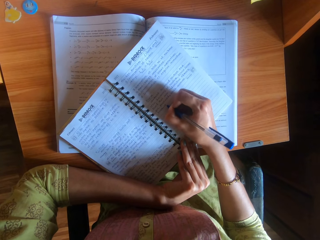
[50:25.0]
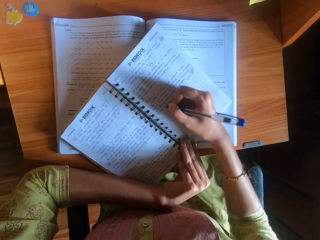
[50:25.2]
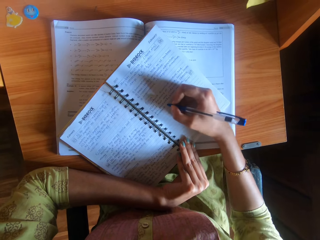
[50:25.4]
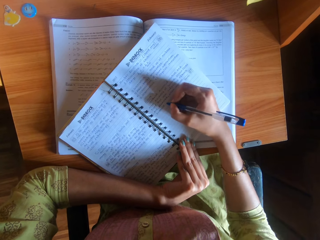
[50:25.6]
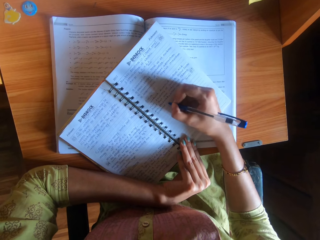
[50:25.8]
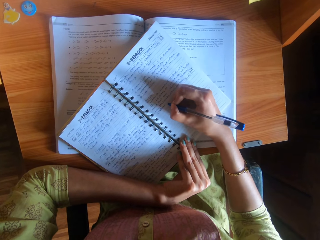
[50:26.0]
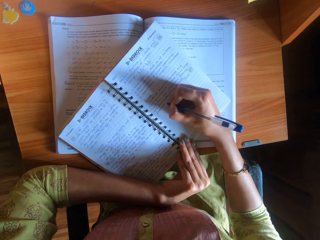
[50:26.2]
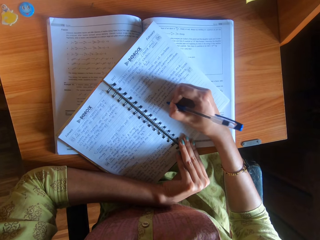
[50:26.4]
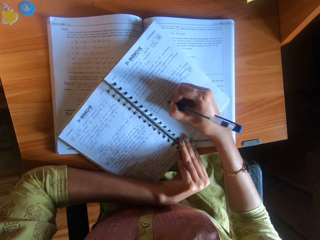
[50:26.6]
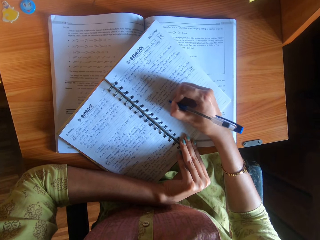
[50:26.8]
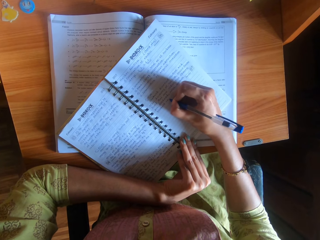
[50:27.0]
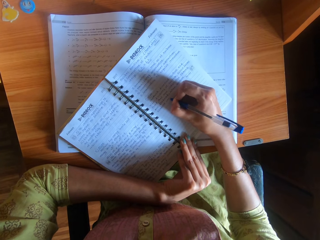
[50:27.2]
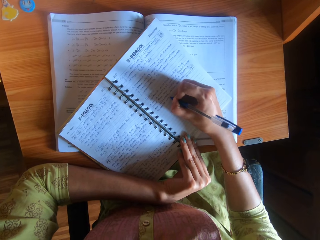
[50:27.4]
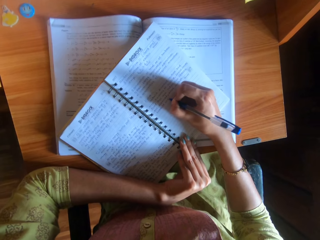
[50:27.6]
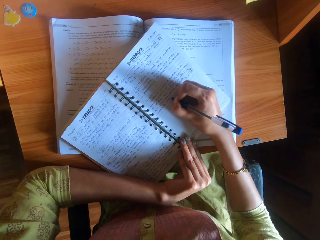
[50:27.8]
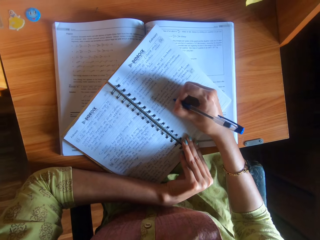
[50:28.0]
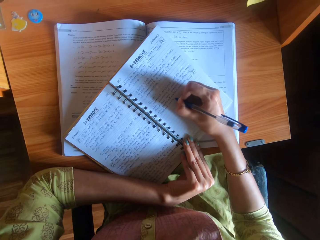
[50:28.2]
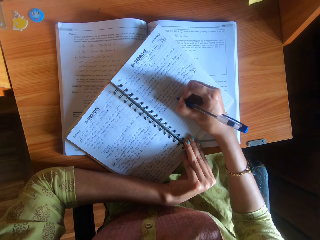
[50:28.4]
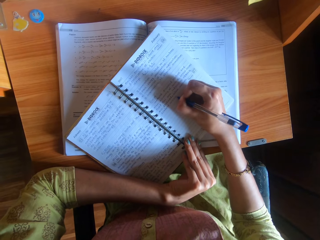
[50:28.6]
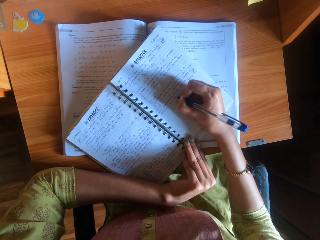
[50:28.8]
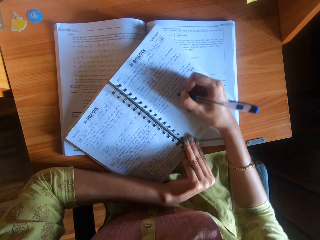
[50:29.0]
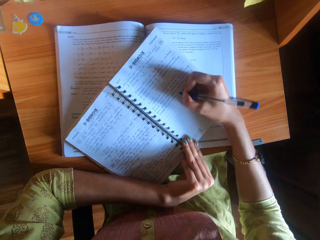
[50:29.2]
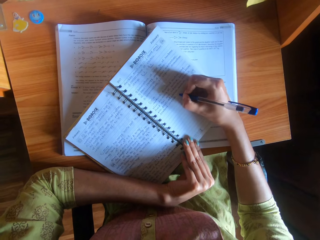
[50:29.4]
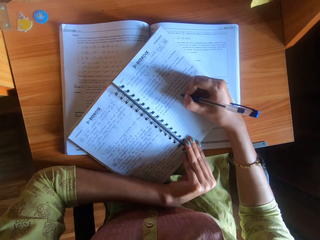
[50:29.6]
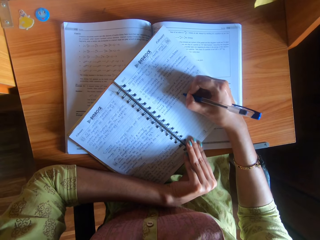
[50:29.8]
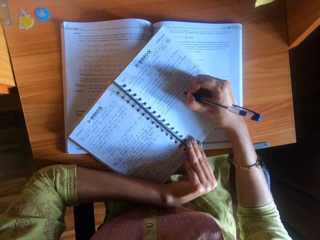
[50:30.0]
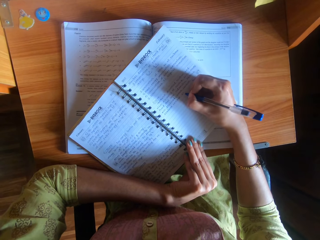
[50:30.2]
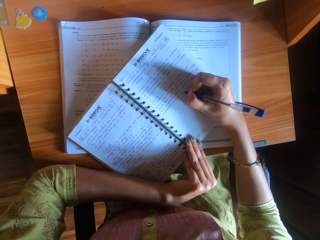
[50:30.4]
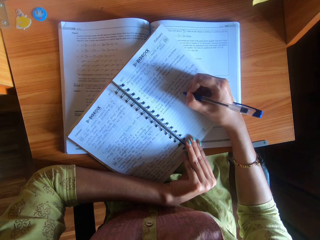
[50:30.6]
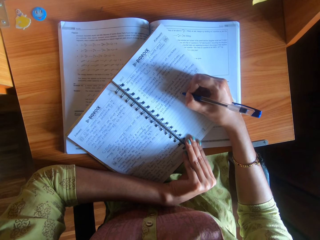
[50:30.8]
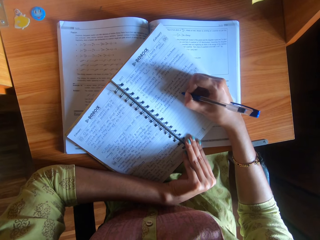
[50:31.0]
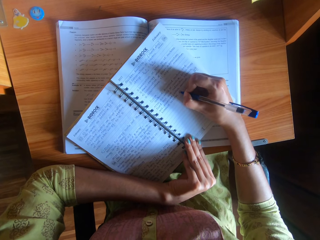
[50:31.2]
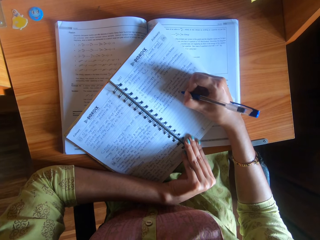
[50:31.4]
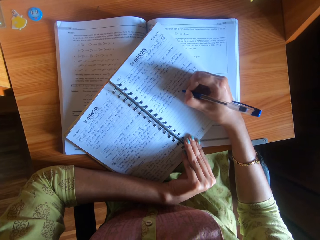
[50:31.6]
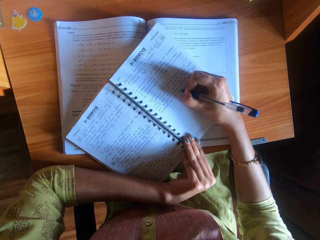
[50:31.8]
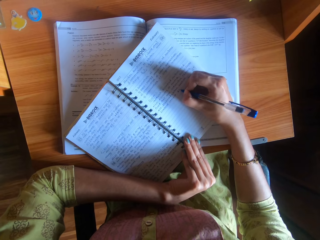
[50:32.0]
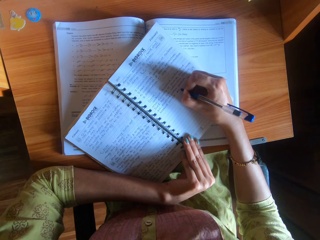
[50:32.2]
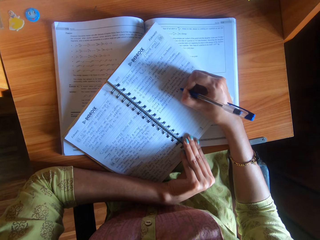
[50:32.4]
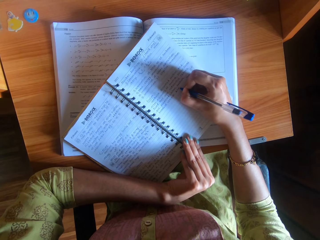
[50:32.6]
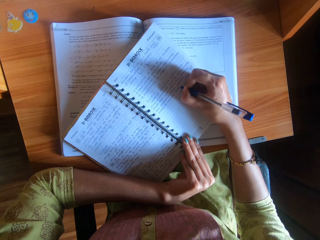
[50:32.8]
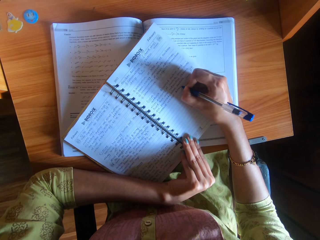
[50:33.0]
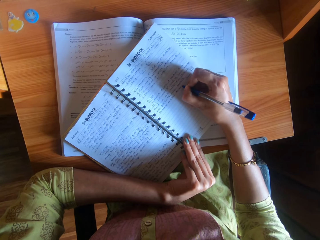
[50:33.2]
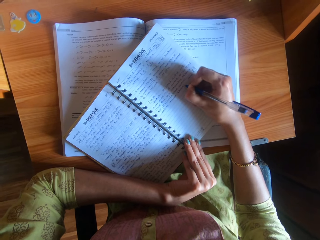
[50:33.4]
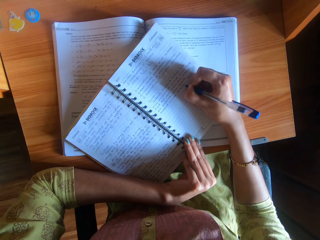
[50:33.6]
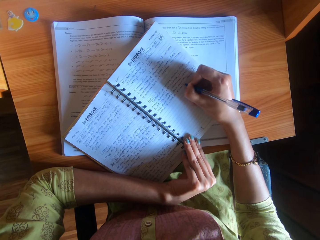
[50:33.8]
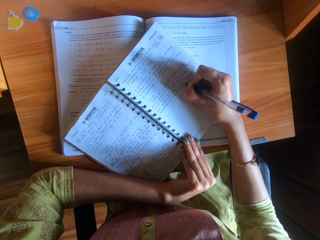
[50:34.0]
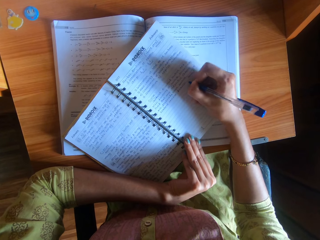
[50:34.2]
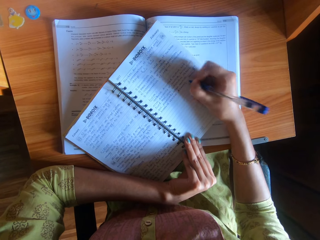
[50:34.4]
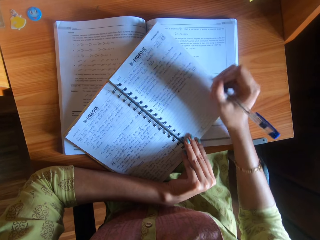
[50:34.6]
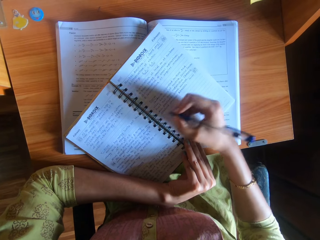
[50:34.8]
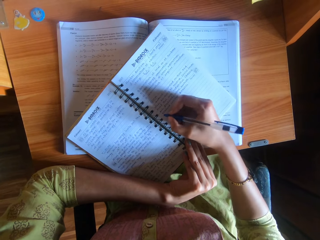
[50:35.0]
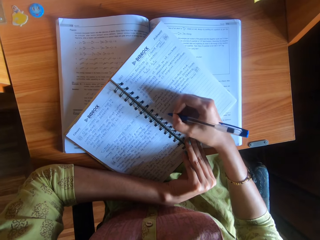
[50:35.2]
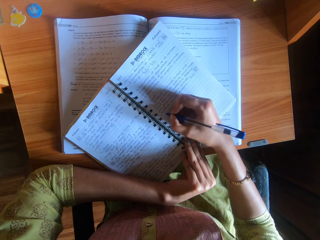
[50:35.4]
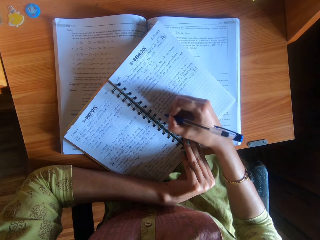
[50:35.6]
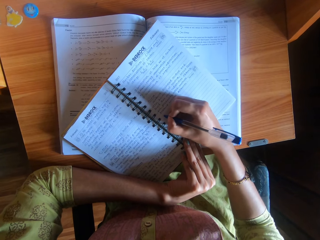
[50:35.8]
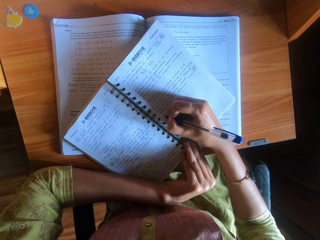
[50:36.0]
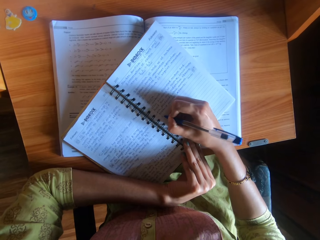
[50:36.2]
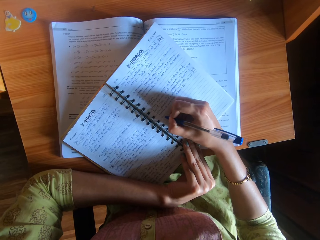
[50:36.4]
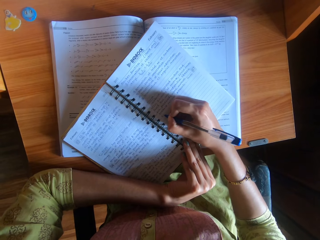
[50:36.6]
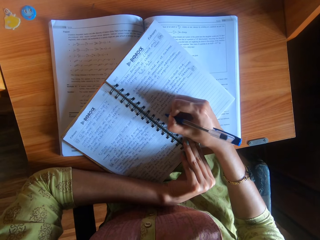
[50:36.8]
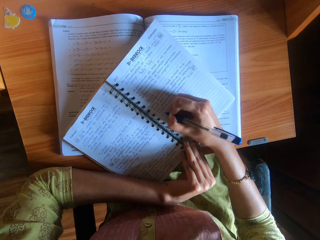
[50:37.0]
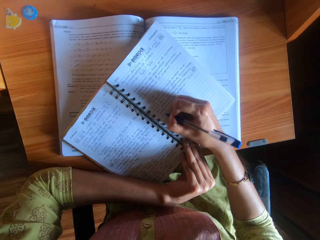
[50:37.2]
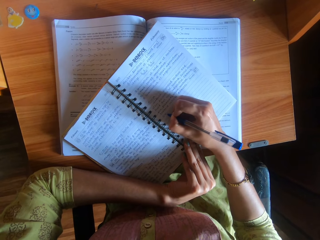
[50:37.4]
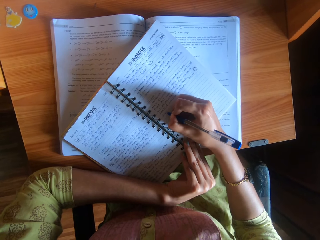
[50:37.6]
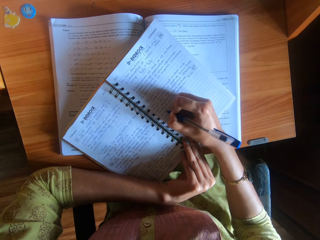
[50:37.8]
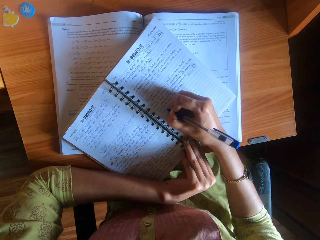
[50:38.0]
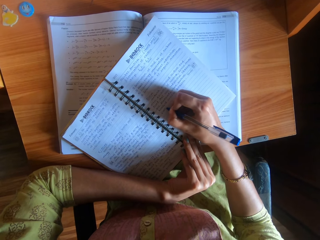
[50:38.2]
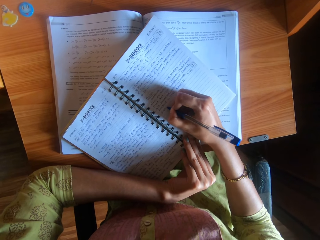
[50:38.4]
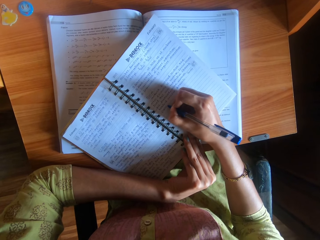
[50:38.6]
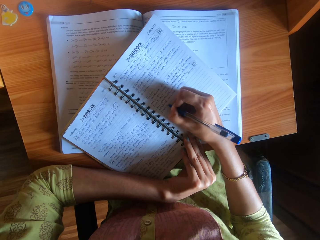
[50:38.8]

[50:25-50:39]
The camera wearer moves the hand on the book. She writes on the book with the pen in her right hand.

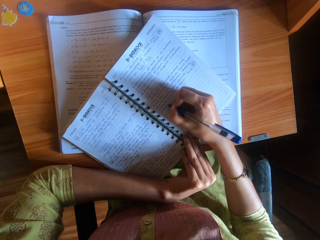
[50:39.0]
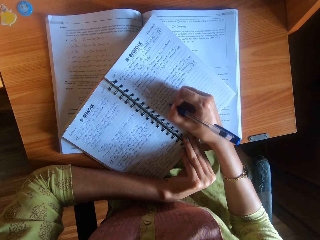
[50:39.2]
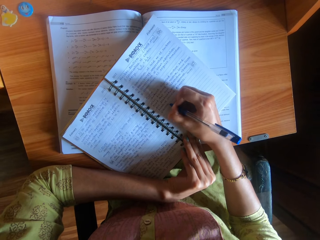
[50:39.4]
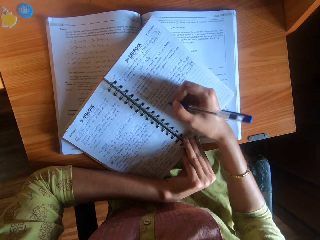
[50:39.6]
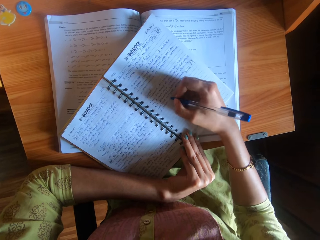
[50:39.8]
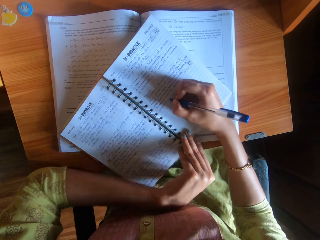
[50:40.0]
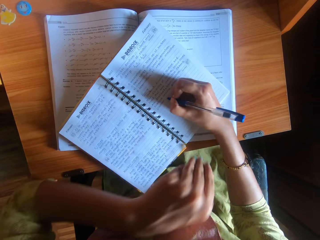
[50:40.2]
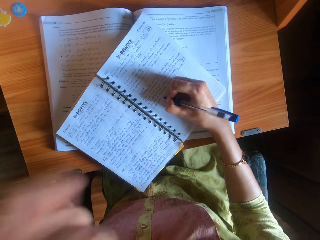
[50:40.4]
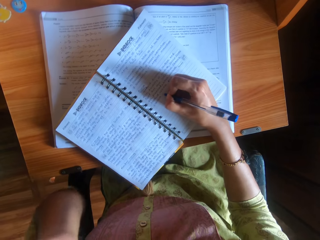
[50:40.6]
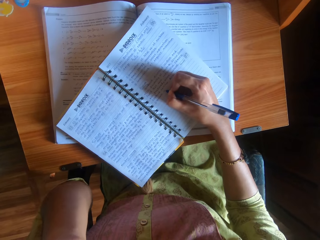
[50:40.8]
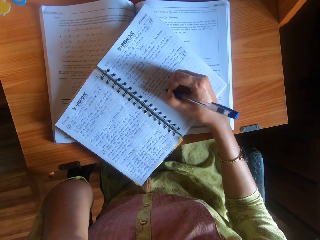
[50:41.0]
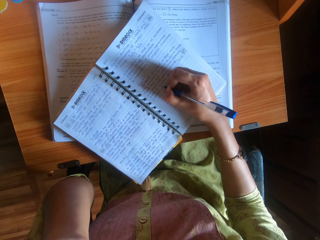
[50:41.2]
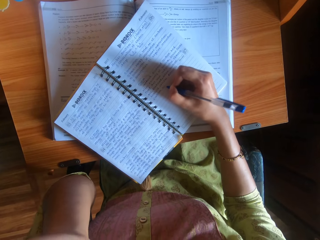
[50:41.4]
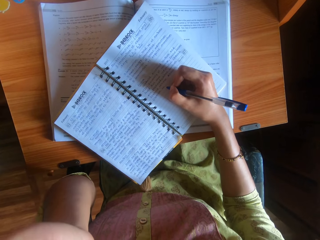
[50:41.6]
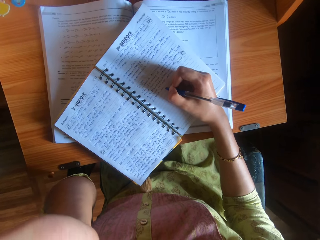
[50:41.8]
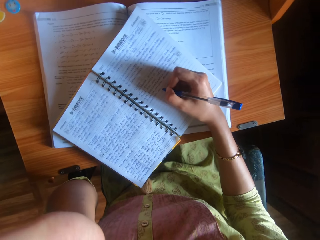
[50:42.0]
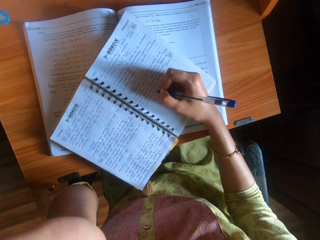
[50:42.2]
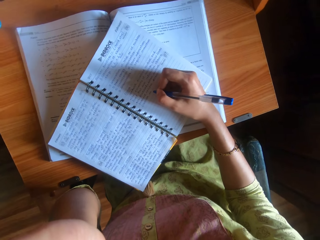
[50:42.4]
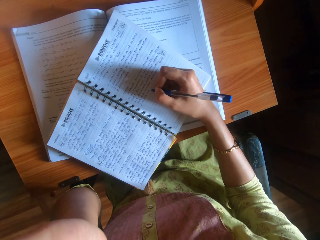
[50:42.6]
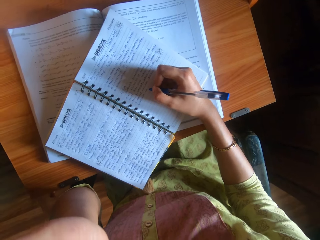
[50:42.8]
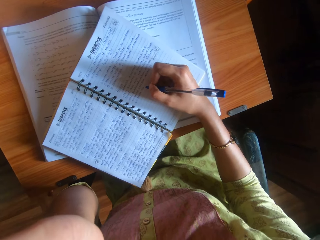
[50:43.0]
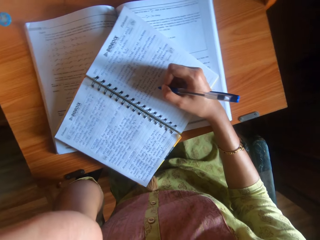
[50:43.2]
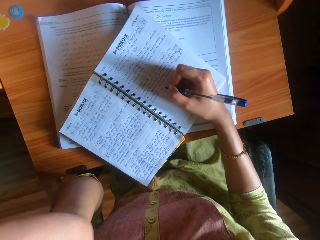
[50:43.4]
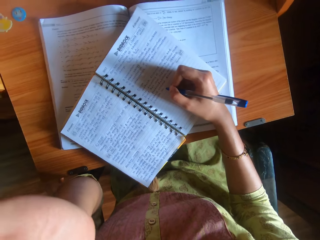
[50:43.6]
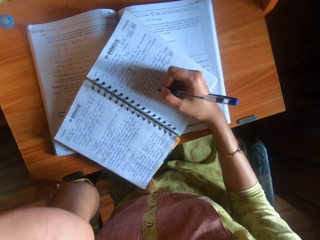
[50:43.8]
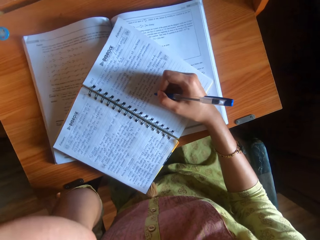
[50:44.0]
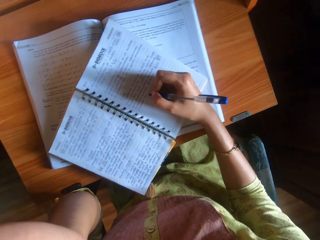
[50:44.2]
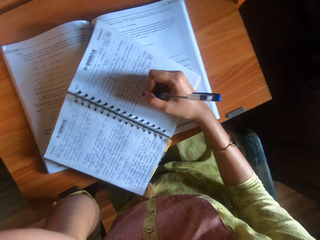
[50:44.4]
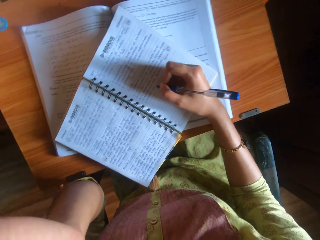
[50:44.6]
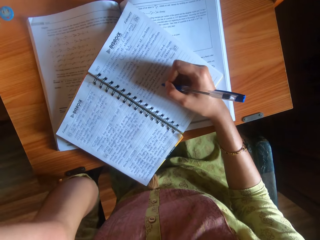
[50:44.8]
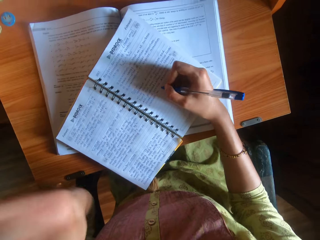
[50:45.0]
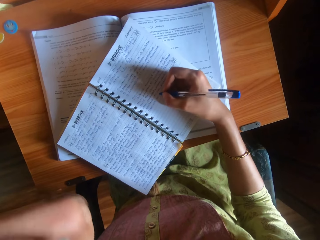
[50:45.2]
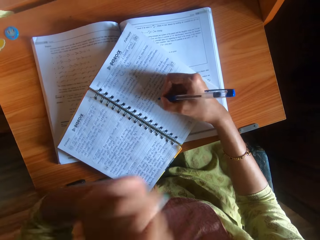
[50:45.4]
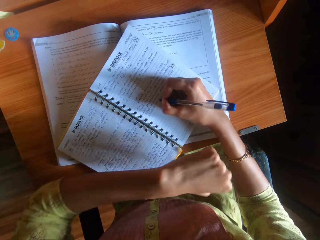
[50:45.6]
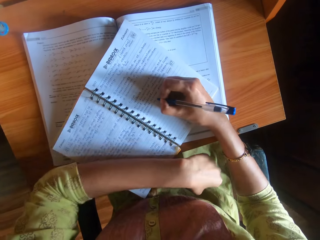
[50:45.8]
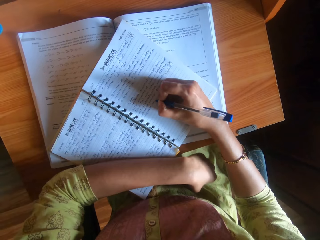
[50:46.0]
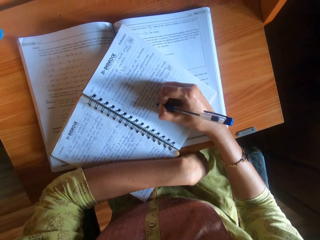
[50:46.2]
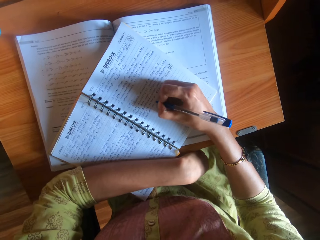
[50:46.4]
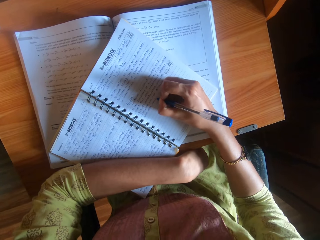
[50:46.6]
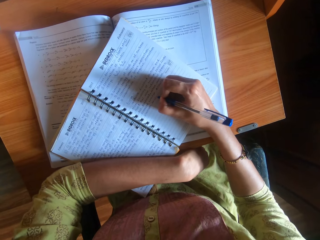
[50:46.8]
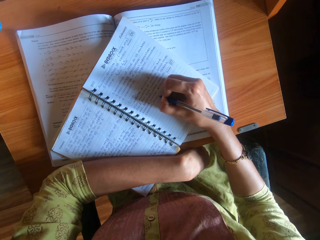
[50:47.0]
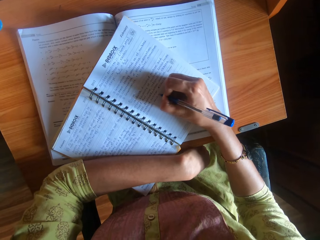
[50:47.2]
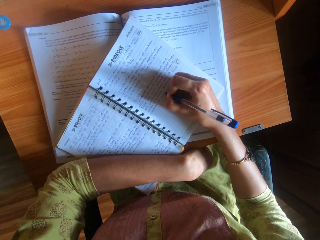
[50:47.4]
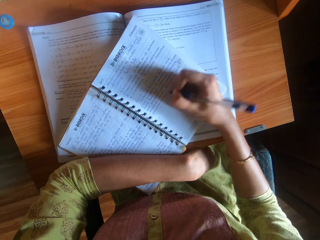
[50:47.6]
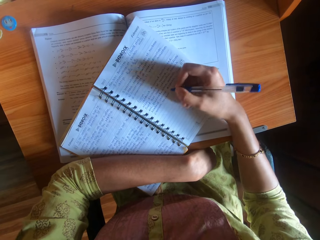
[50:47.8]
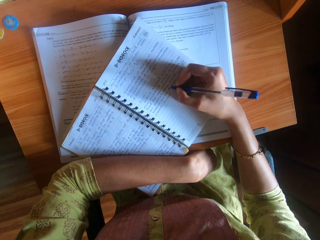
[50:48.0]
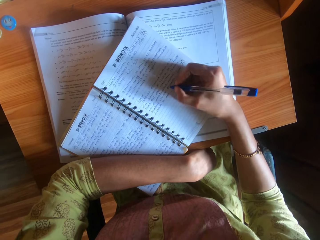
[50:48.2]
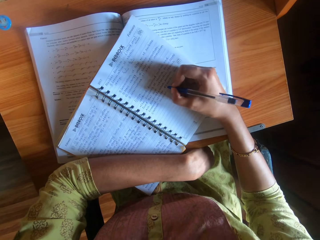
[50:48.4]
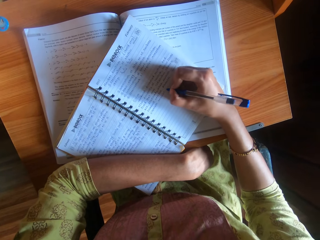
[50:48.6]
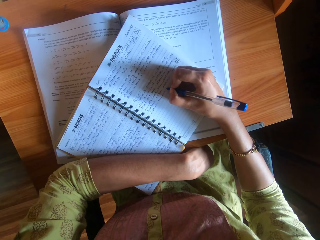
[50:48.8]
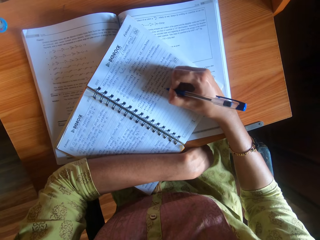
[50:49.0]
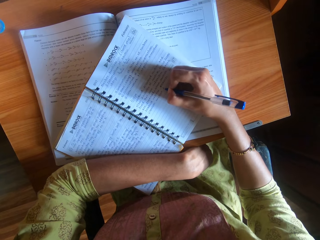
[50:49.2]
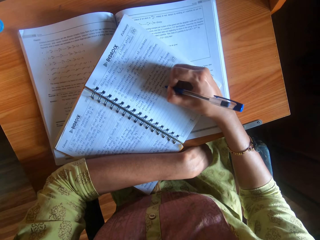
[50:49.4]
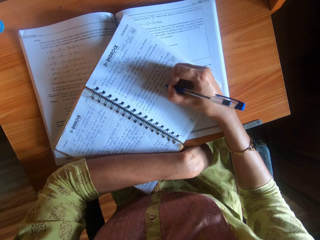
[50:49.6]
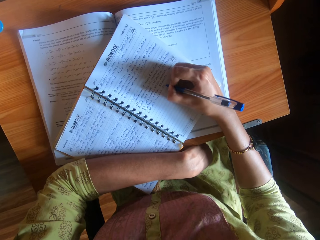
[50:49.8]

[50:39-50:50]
The camera wearer moves the left hand to the camera. She adjusts the camera on her head with her left hand. She puts her left hand on the book and holds the book with her left hand.
